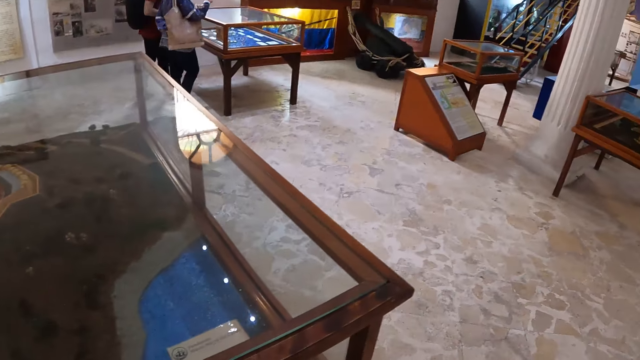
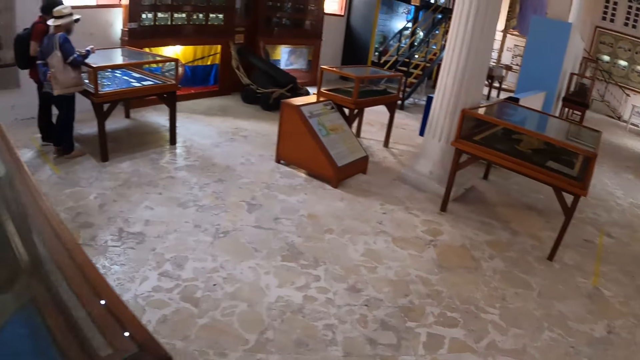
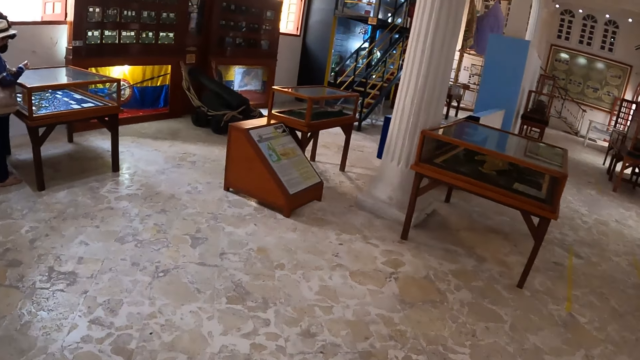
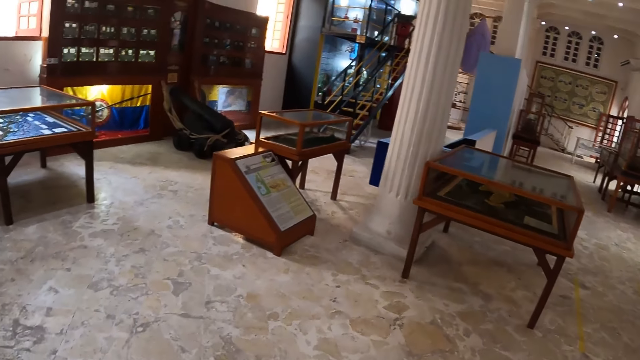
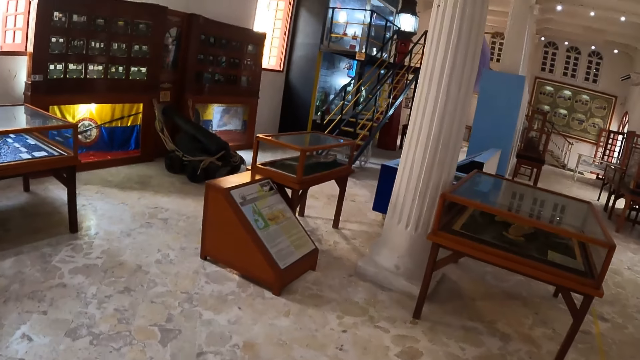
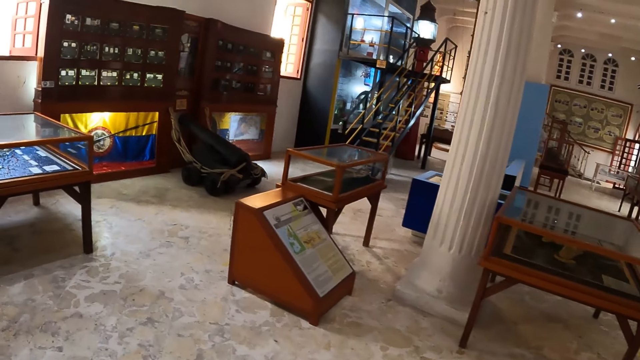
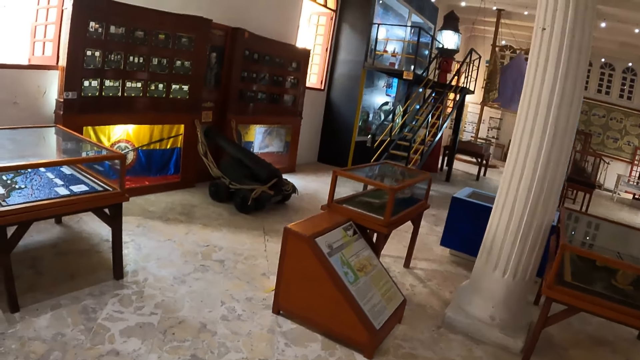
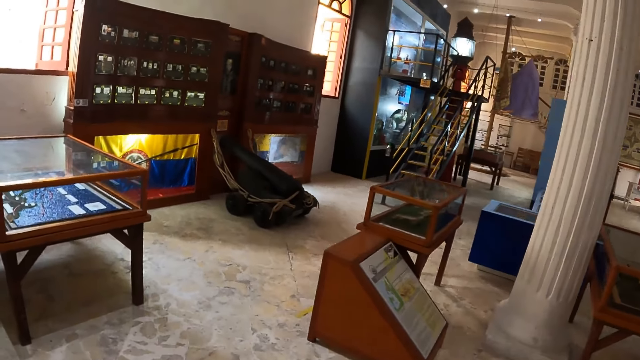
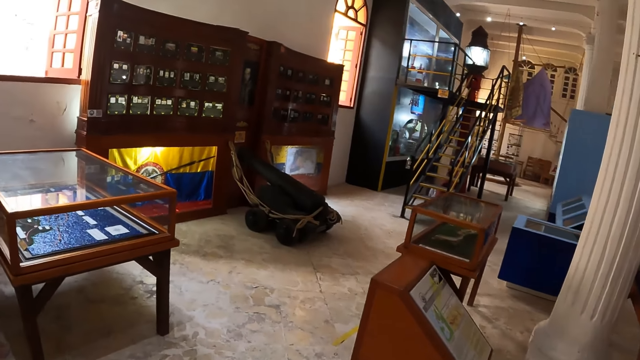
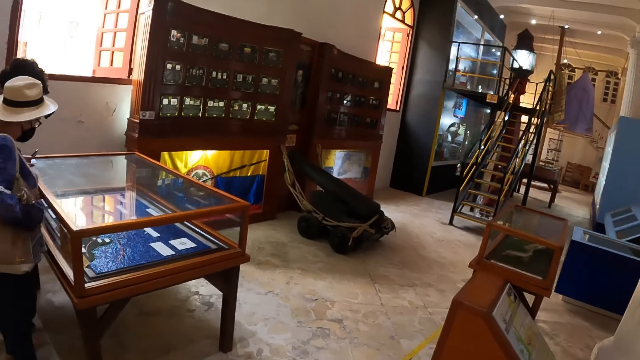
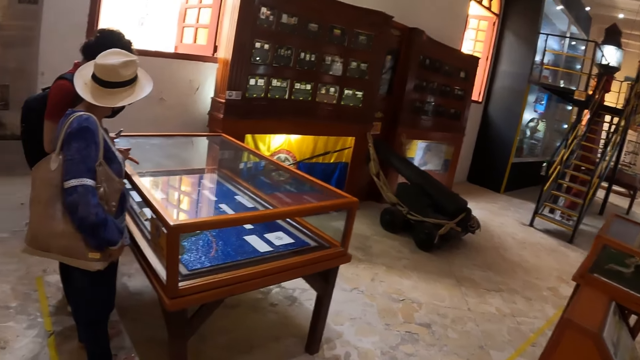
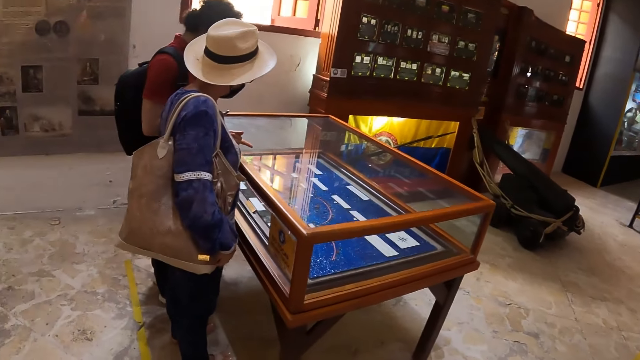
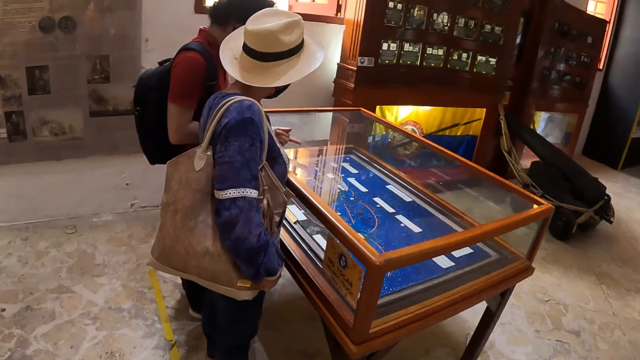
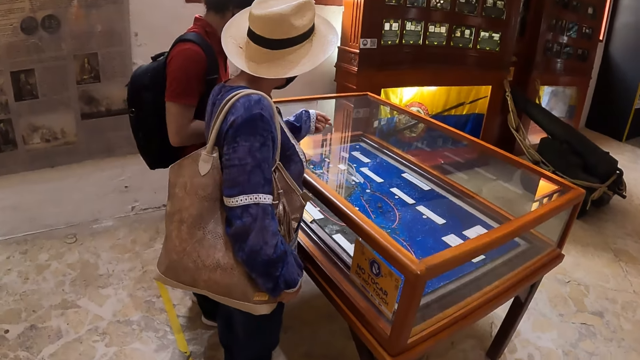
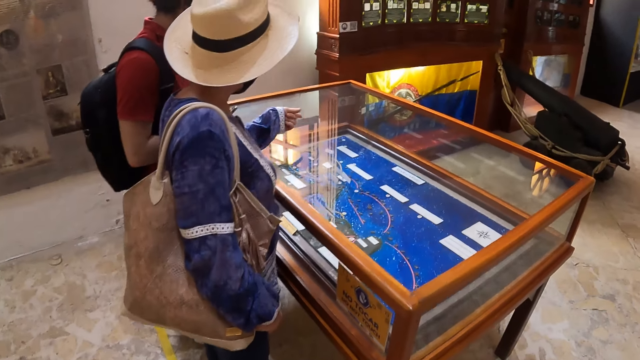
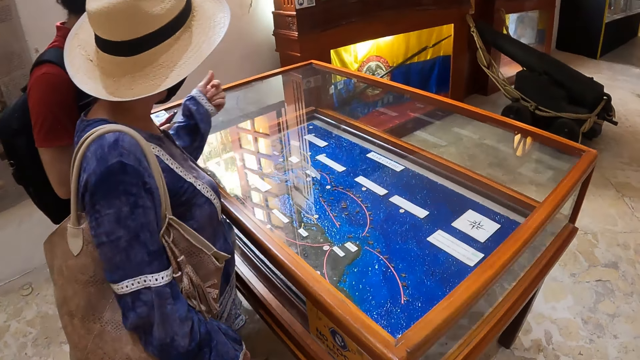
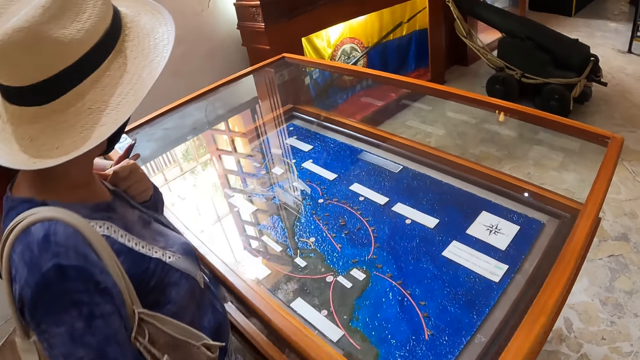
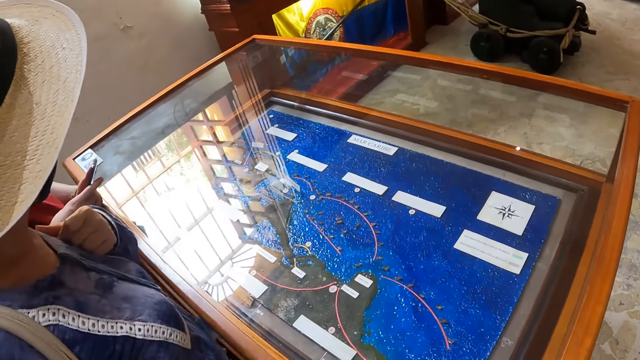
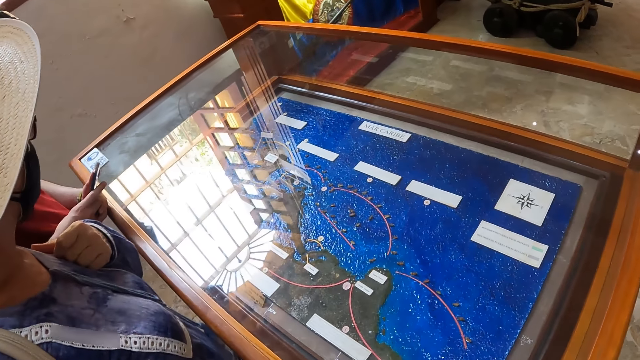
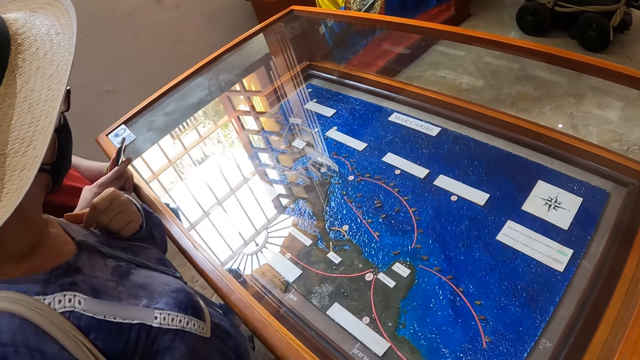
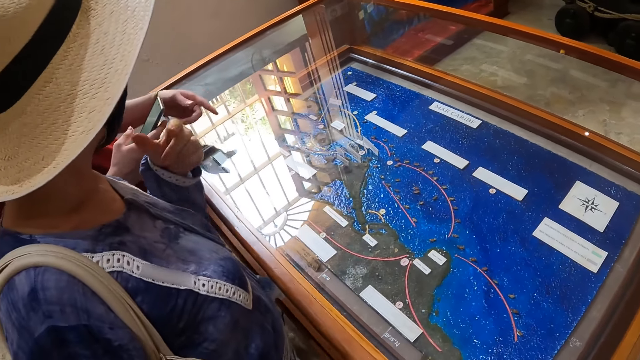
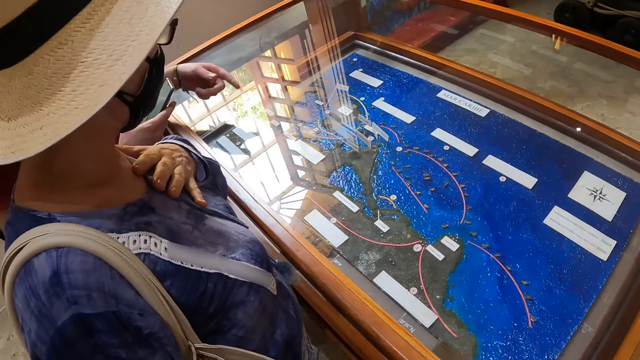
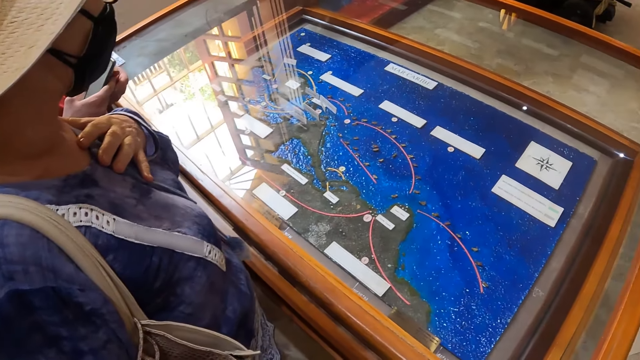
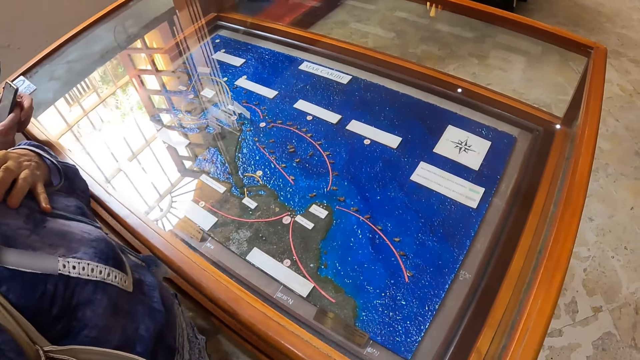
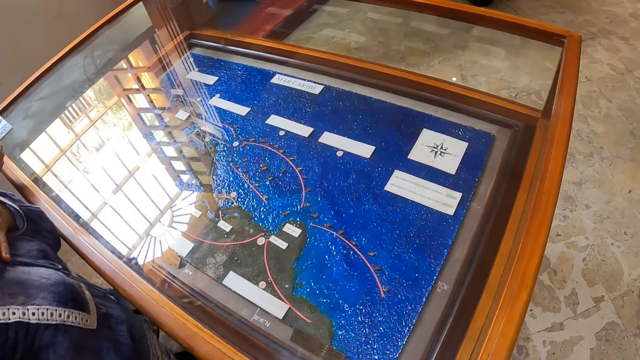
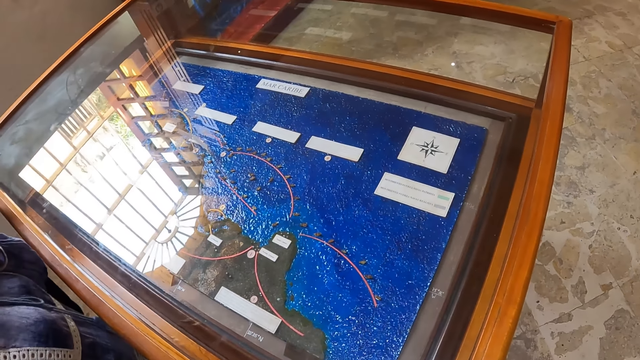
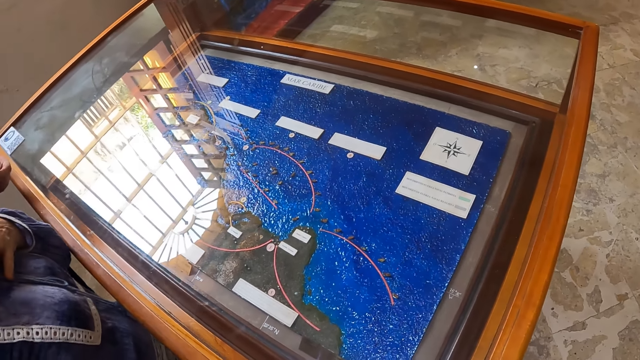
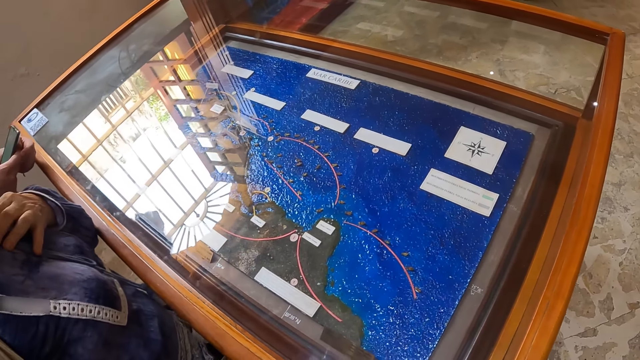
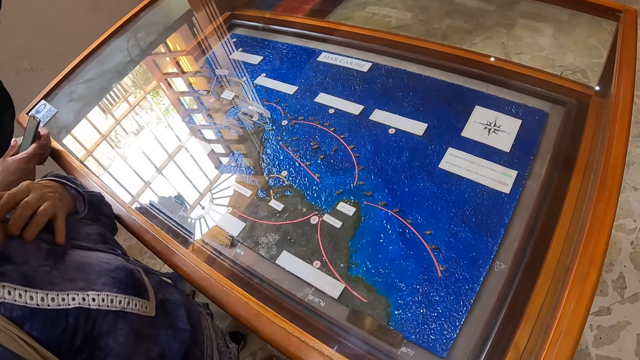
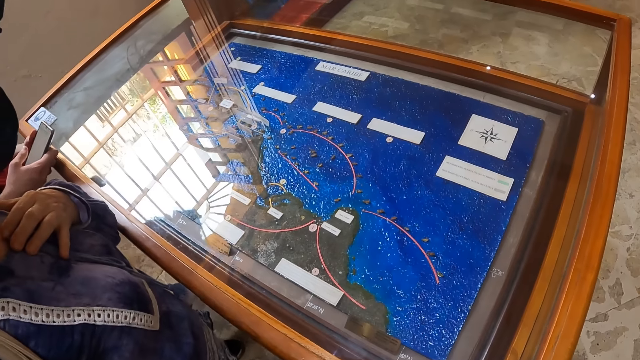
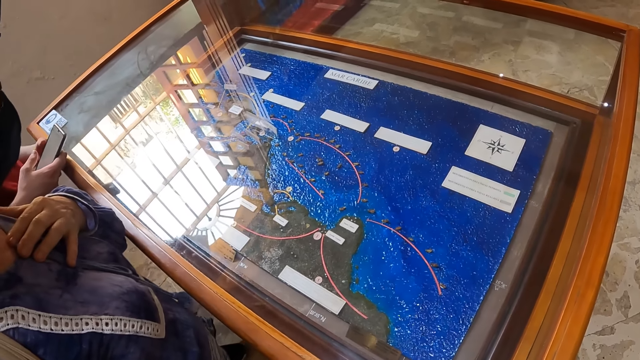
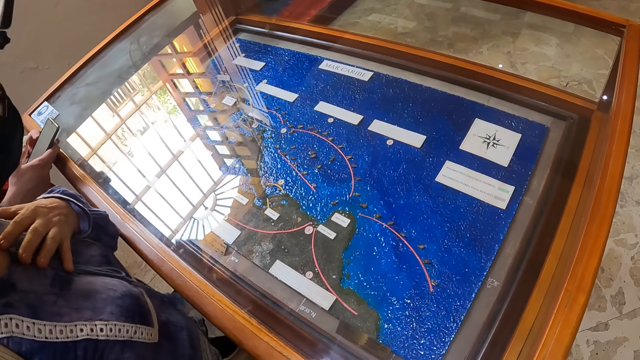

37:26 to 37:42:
The camera wearer walks around the museum. They walk towards the other glass table. A woman looks around the museum collection with a man. The camera wearer looks around the museum collection. The woman converses with the man. The camera wearer looks at something in the glass table. The woman looks around the museum collection with the man. The camera wearer looks around the museum collection.

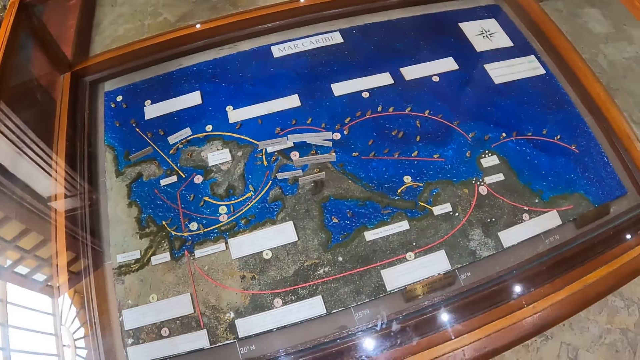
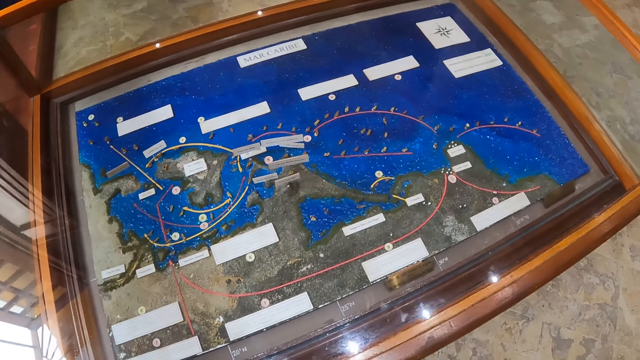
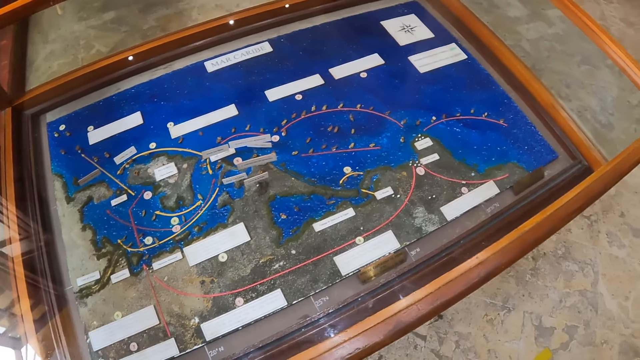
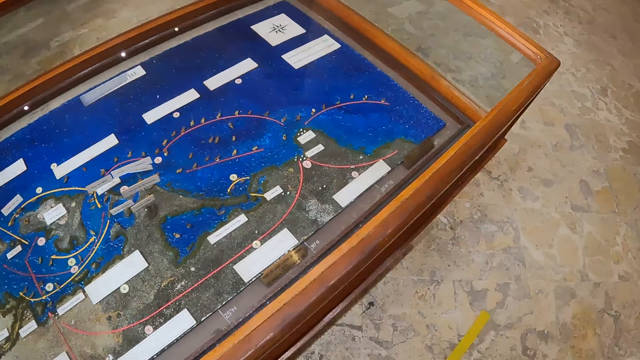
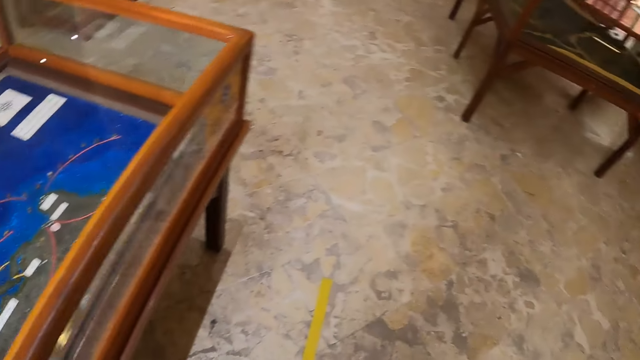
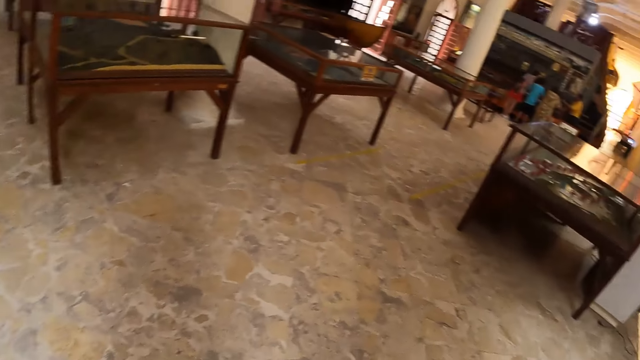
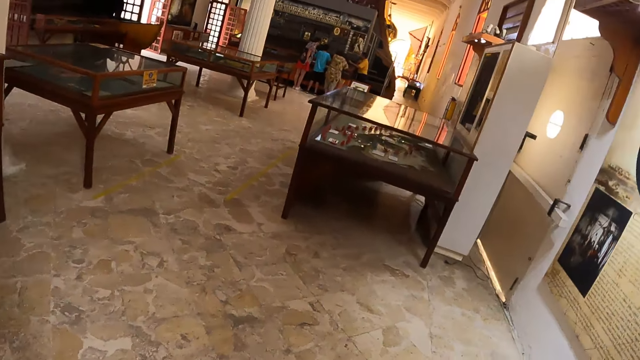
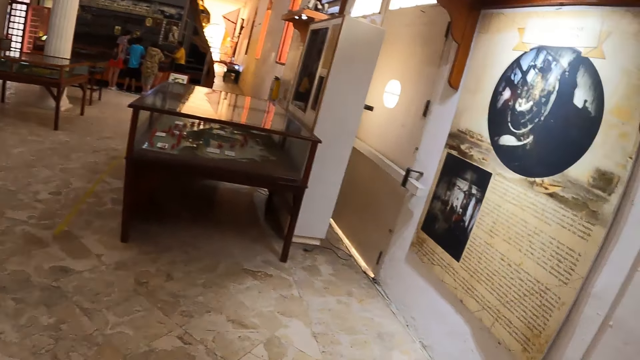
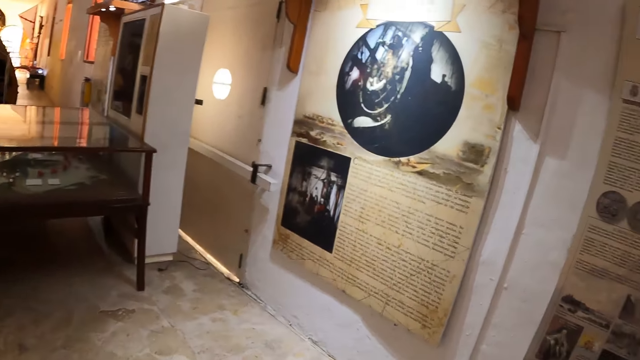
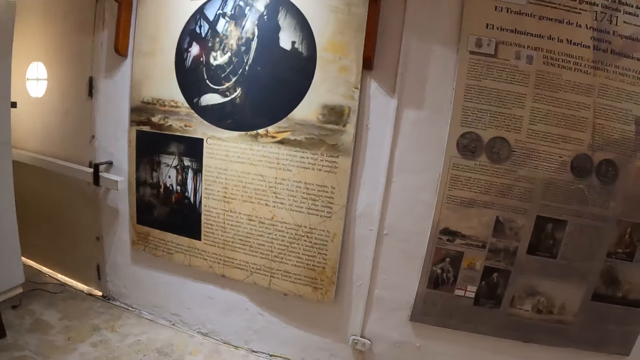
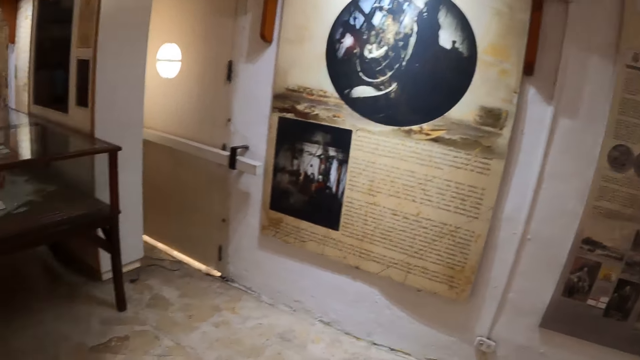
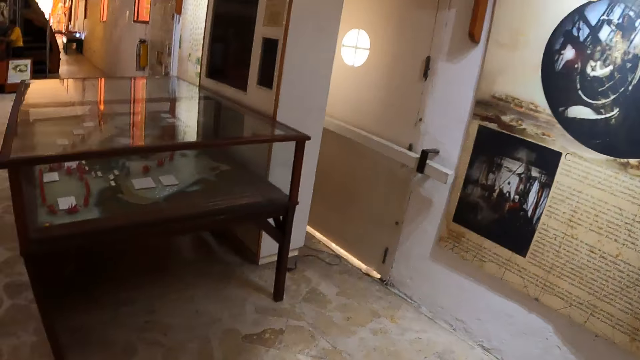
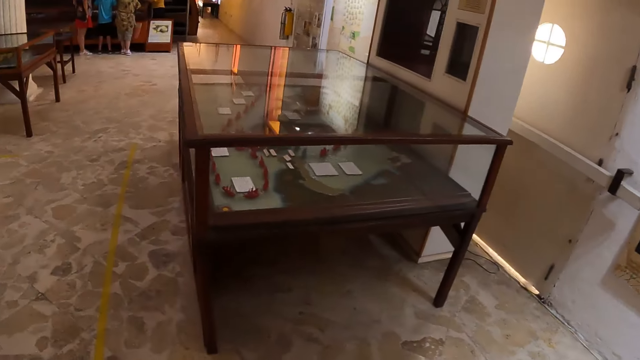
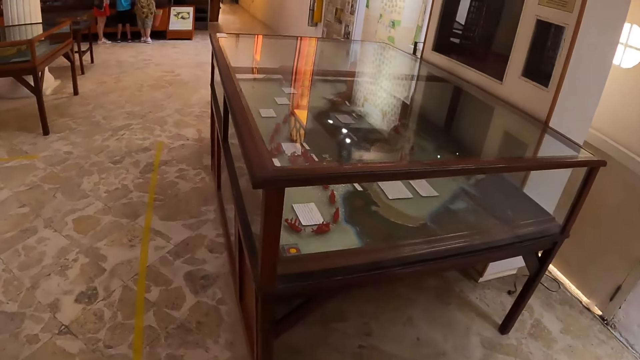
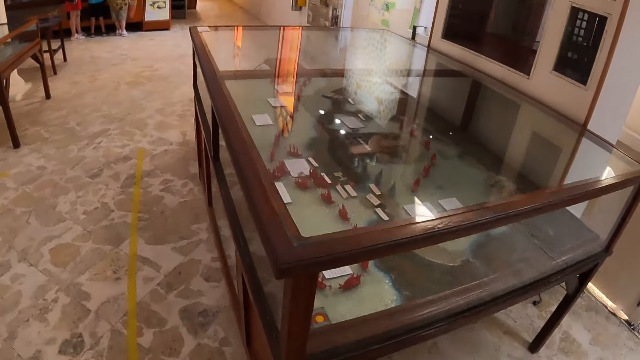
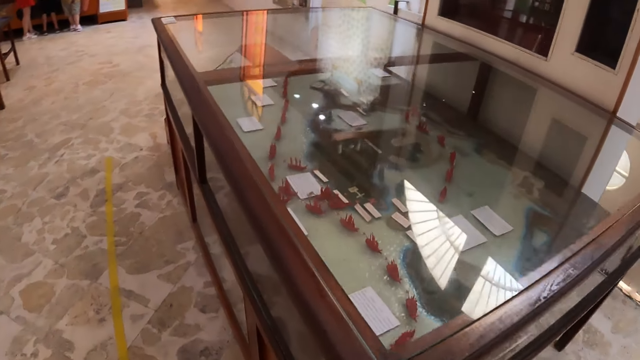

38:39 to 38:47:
The camera wearer walks around the museum. They walk towards the other glass table. They look around the museum collection.
